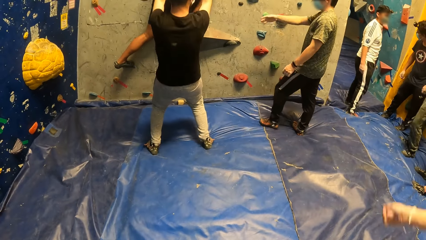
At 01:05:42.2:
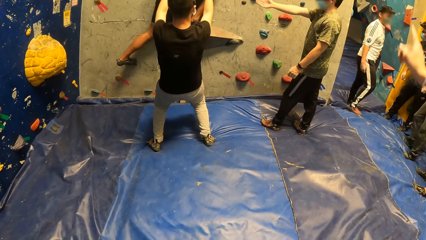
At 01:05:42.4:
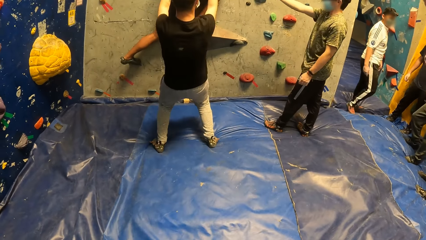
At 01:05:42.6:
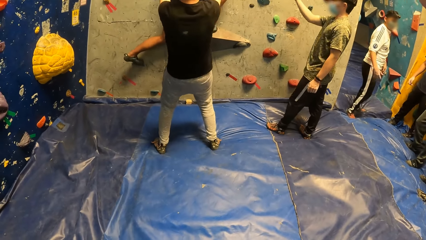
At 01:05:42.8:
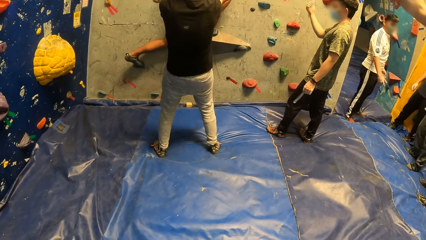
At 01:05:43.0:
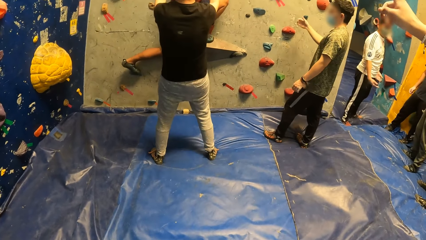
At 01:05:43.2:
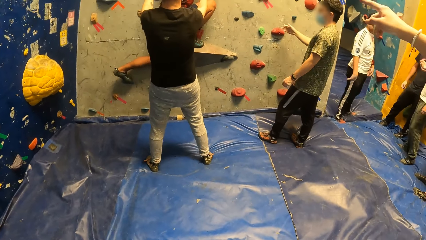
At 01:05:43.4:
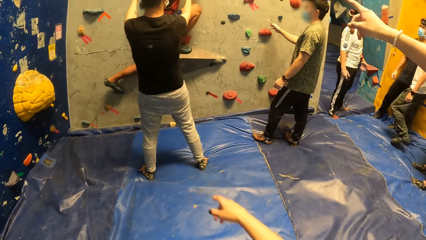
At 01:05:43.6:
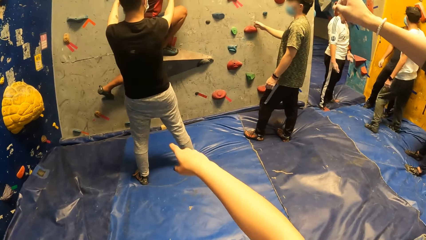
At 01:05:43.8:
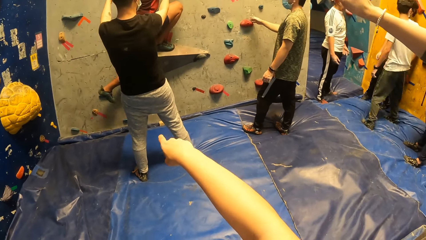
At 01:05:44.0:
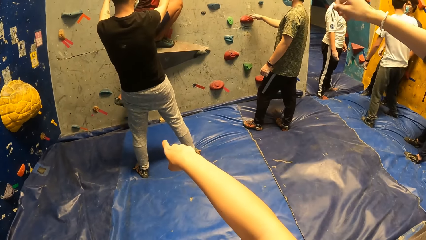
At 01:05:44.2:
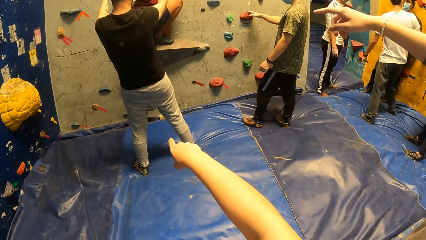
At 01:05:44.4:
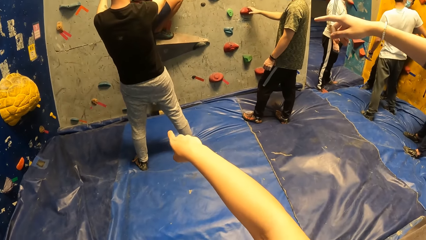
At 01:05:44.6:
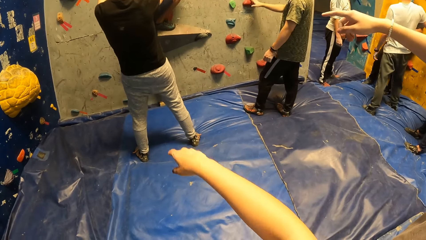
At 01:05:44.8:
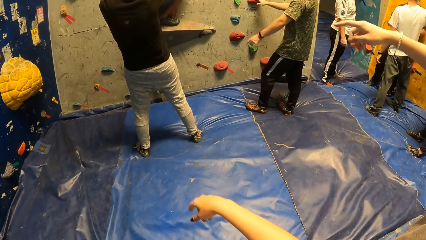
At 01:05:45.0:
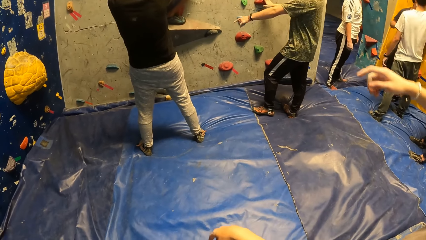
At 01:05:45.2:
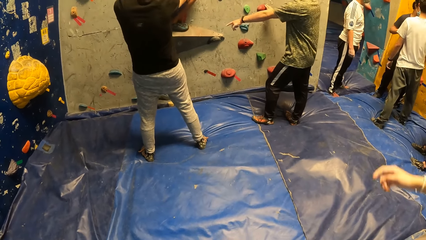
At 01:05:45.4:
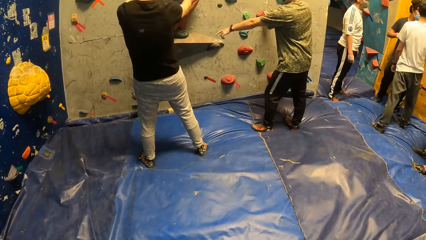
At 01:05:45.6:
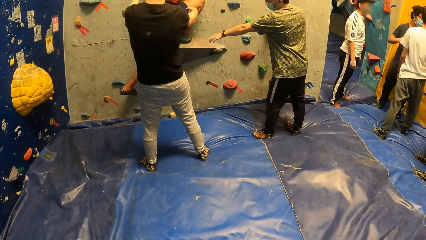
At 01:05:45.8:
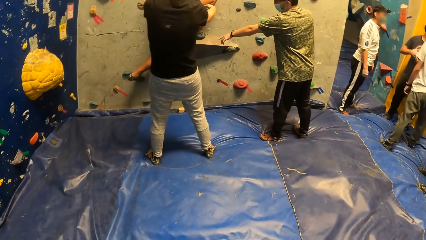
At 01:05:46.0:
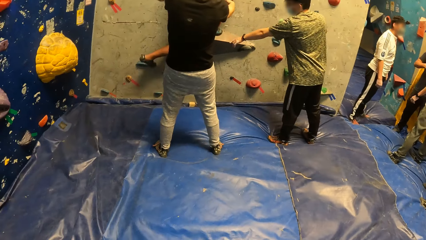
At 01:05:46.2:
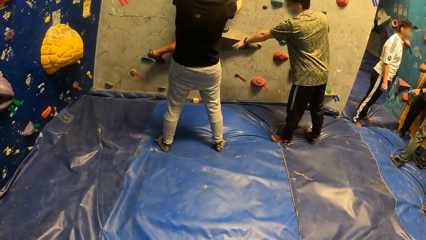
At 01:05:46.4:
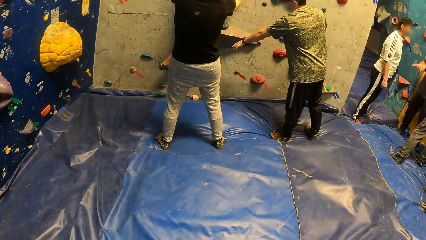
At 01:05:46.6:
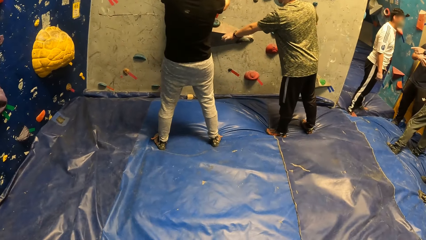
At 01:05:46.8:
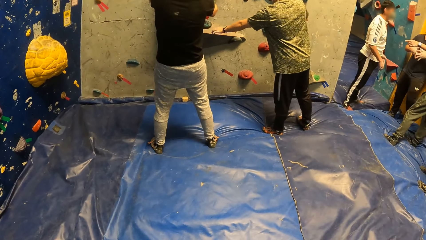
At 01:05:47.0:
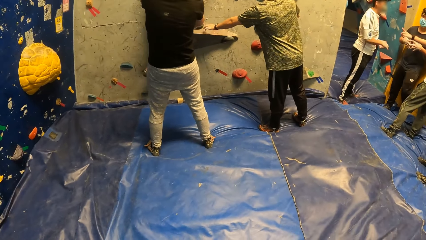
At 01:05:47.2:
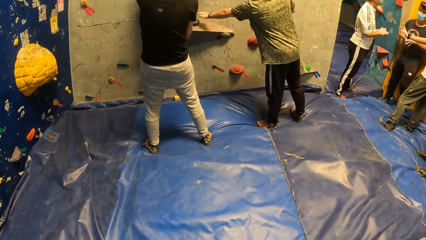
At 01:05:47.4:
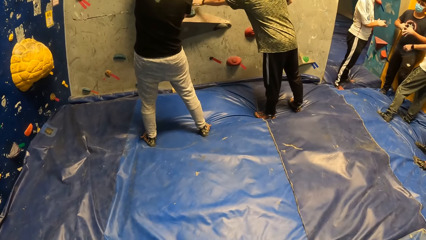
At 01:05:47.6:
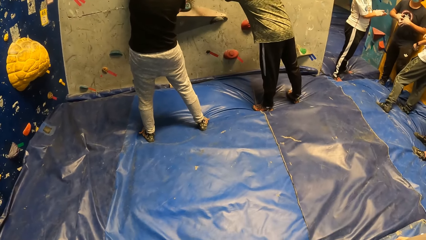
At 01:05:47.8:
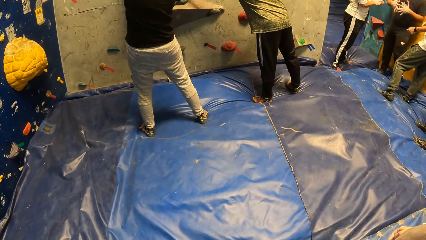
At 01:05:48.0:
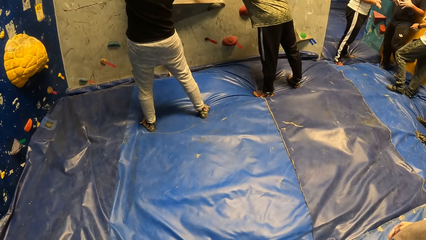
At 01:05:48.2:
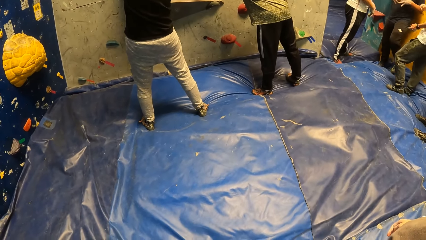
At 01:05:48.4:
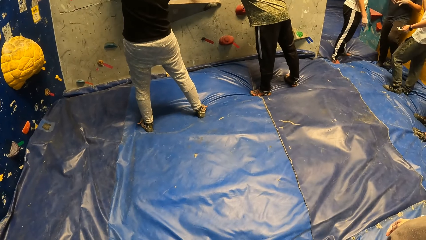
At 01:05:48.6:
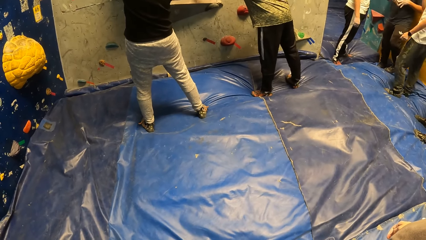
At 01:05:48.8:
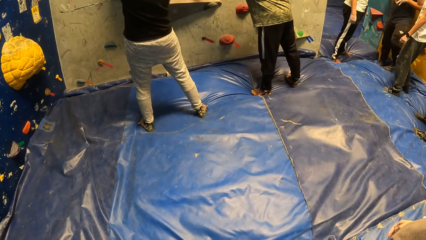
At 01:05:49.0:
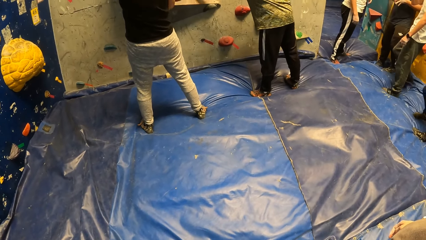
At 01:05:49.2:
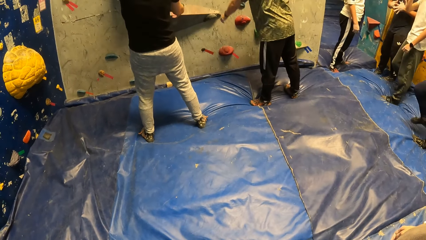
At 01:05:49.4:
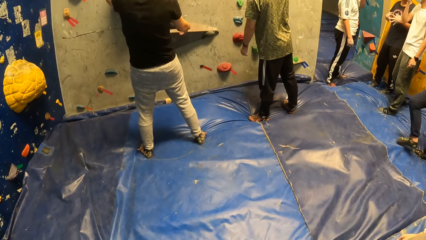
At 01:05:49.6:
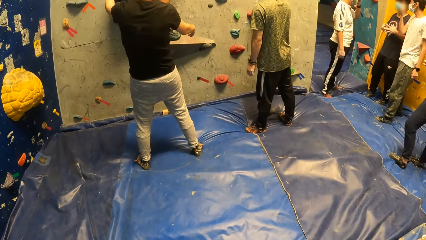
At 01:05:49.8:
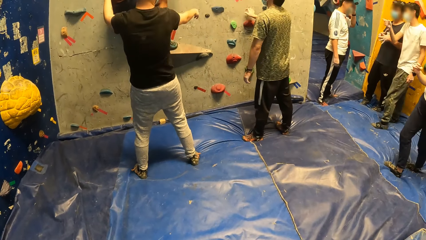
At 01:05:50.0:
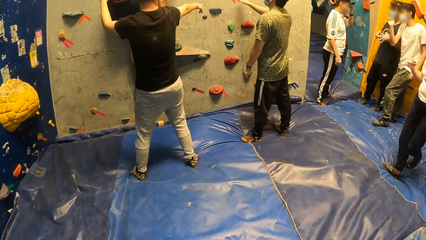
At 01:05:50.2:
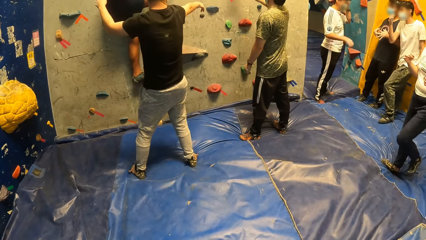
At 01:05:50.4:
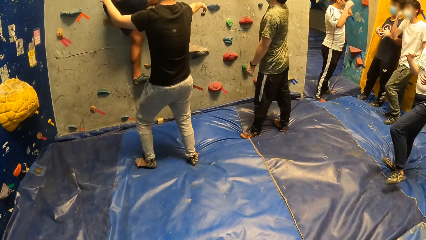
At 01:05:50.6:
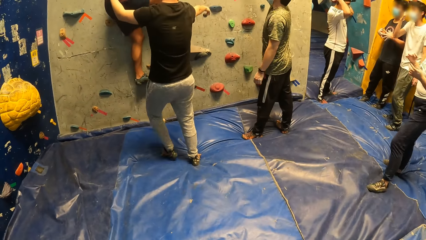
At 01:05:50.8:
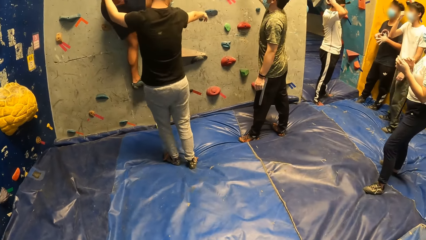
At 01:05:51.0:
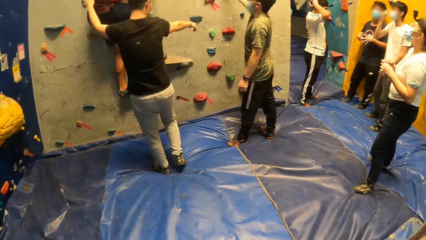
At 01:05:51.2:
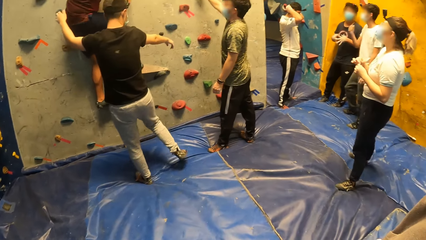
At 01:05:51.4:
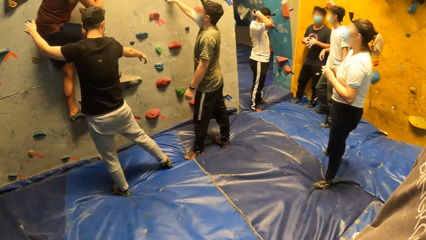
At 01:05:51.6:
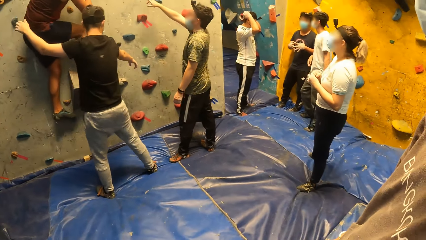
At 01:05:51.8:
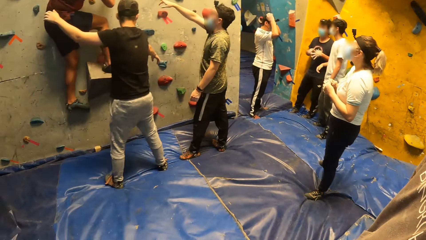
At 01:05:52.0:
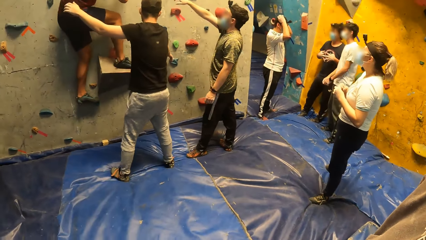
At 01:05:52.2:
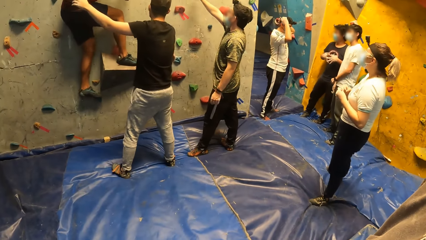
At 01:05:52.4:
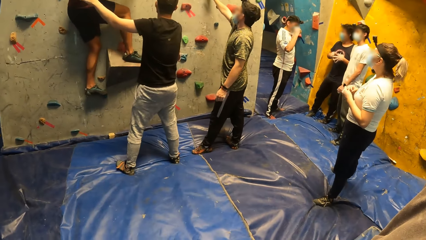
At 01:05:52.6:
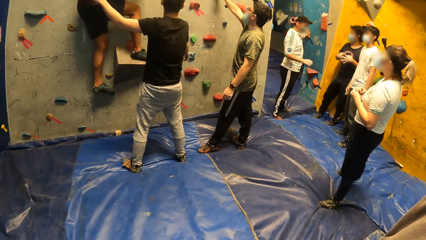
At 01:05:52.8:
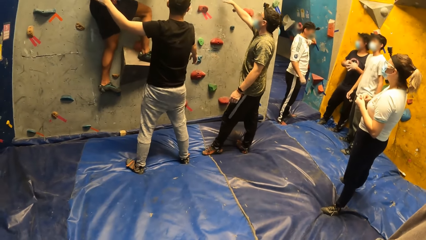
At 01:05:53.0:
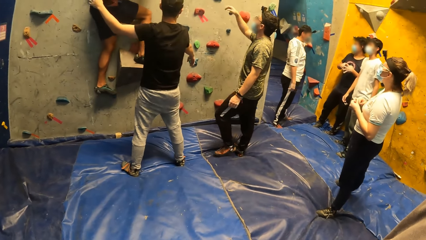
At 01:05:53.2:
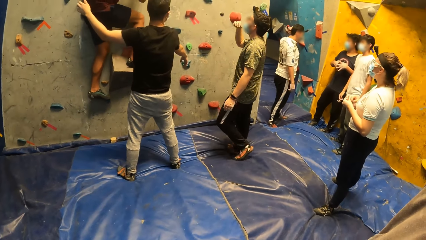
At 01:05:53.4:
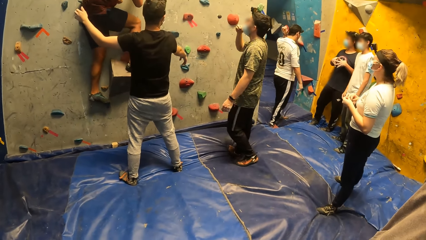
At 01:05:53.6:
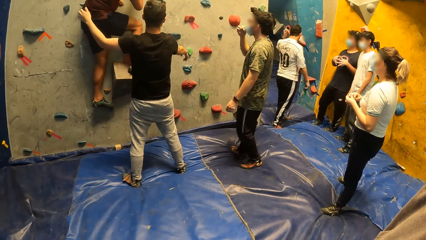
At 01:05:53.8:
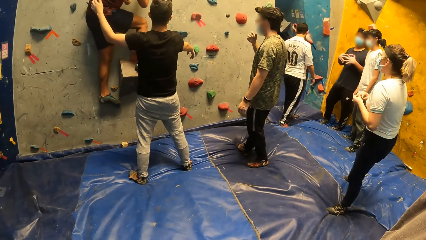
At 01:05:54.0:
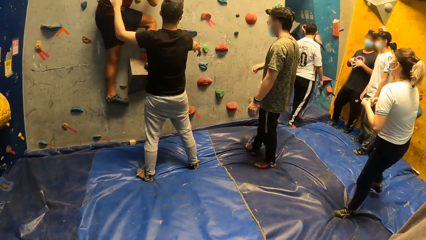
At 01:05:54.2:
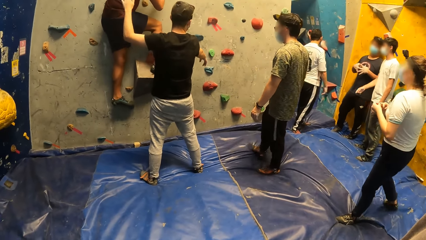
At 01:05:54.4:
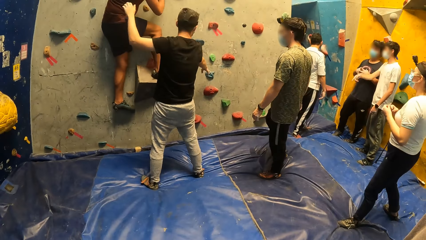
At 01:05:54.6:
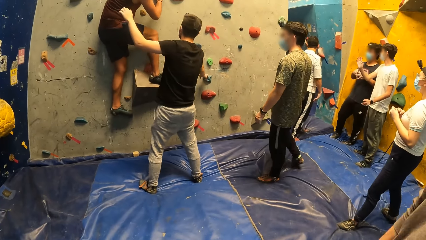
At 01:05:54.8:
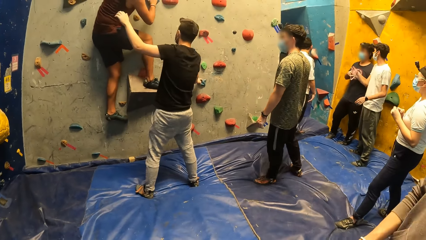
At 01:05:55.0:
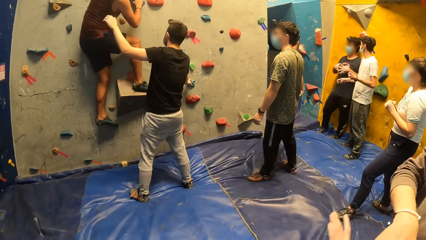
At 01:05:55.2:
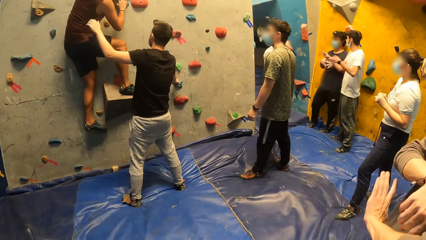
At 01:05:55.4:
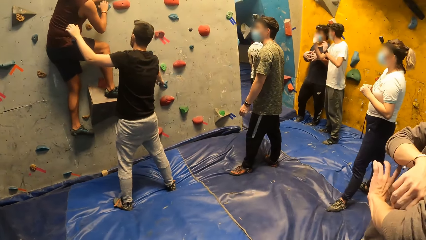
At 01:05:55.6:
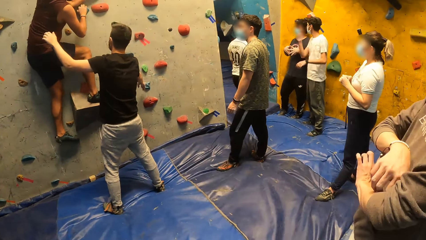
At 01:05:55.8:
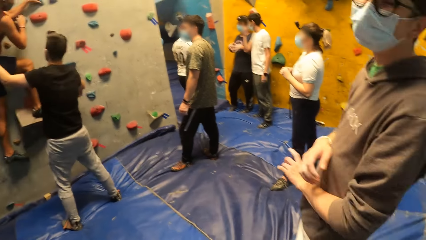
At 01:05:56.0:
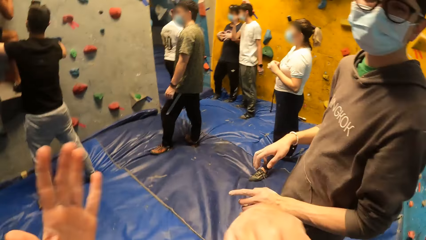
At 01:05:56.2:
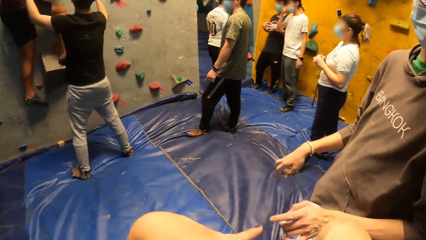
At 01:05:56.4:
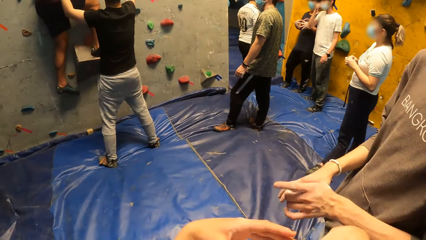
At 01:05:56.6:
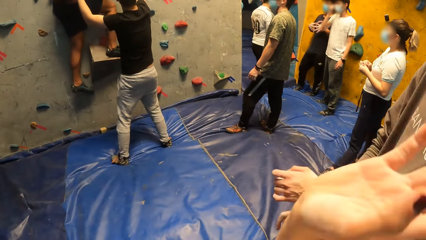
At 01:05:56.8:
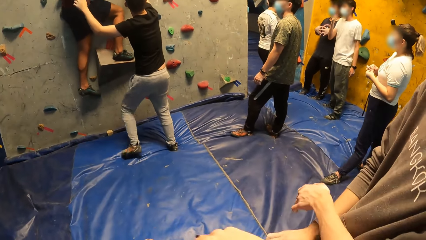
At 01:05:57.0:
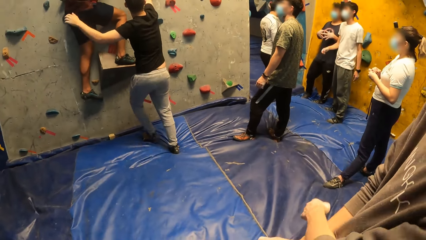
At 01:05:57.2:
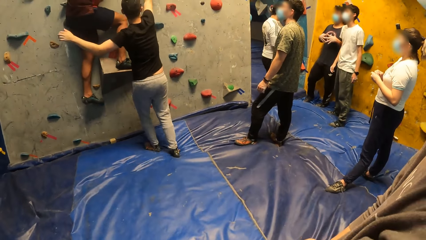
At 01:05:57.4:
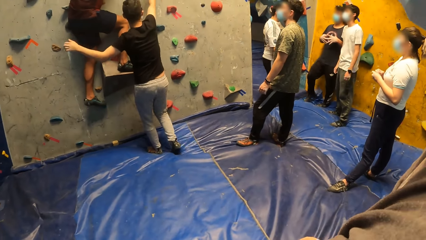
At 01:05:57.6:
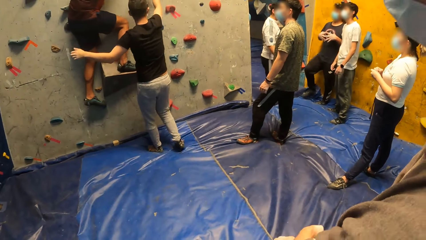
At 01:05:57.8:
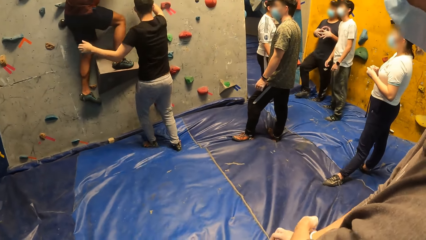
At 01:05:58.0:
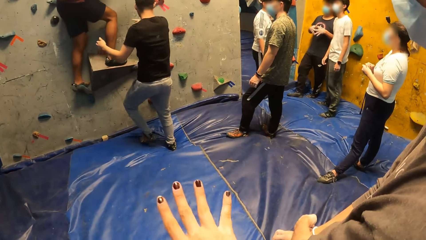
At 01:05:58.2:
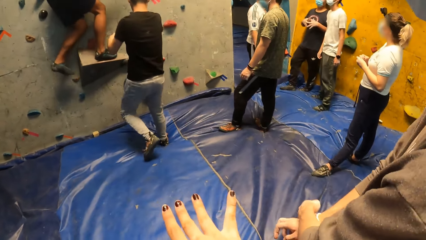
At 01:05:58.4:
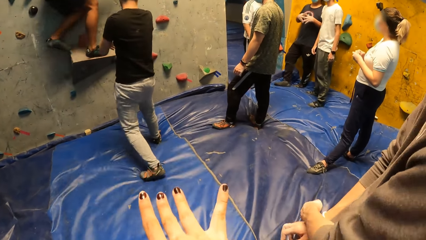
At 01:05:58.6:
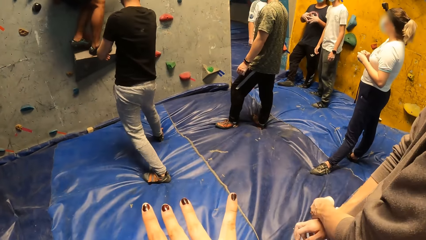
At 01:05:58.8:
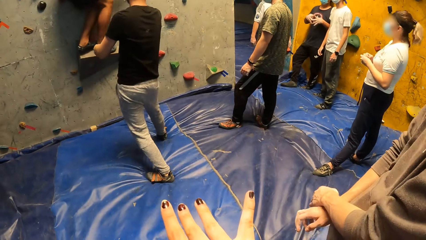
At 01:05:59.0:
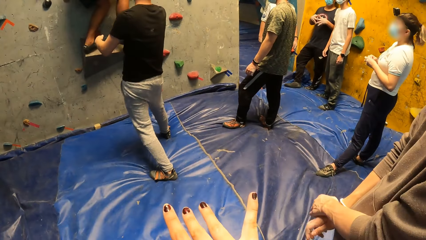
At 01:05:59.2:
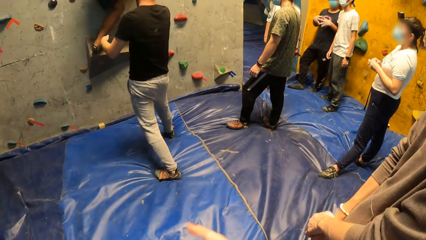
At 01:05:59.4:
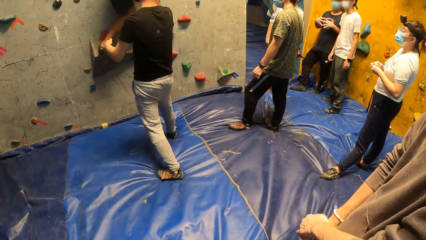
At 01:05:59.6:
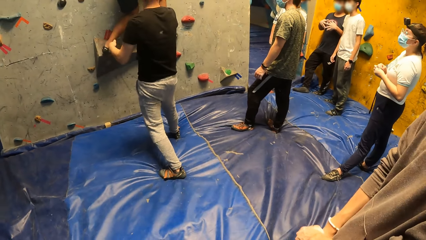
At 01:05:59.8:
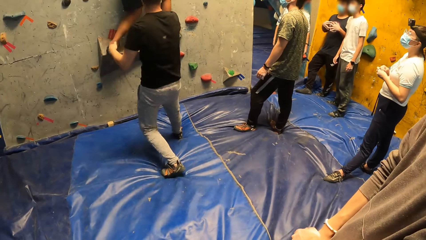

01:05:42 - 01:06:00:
The camera wearer points her right hand towards the wall. She looks around. A man climbs the boulder gym.
